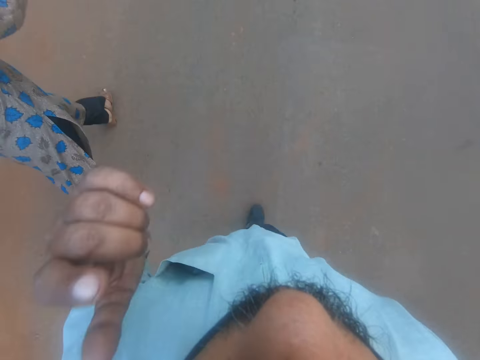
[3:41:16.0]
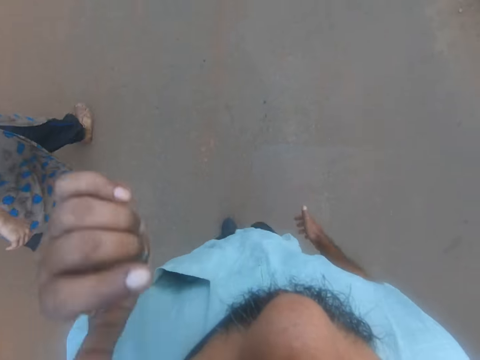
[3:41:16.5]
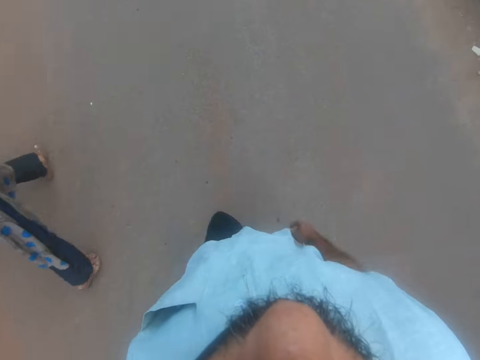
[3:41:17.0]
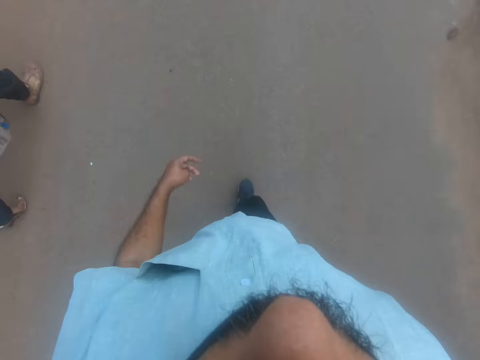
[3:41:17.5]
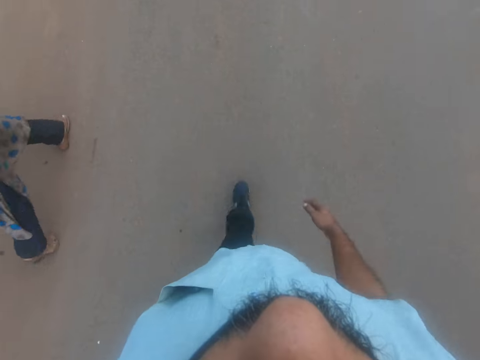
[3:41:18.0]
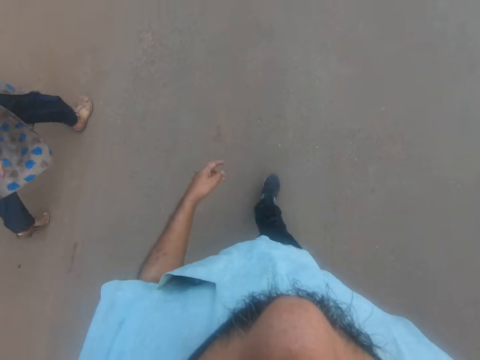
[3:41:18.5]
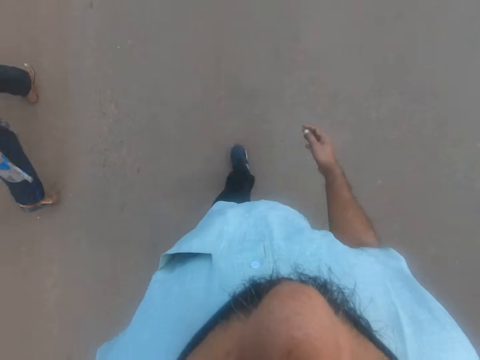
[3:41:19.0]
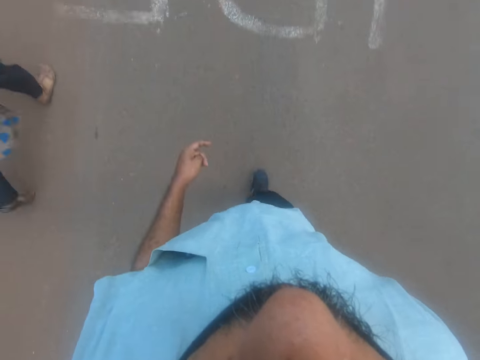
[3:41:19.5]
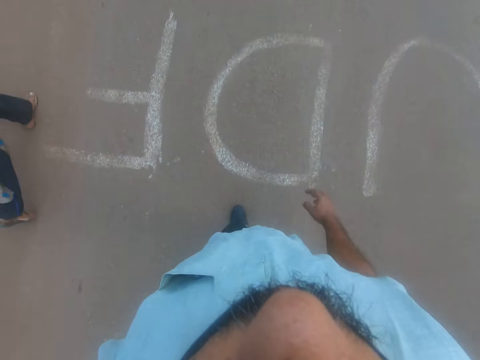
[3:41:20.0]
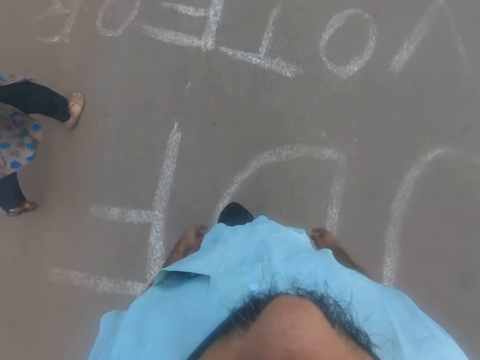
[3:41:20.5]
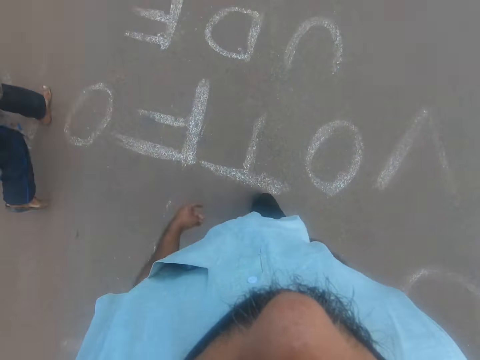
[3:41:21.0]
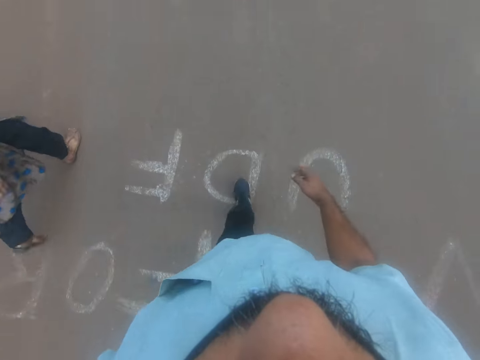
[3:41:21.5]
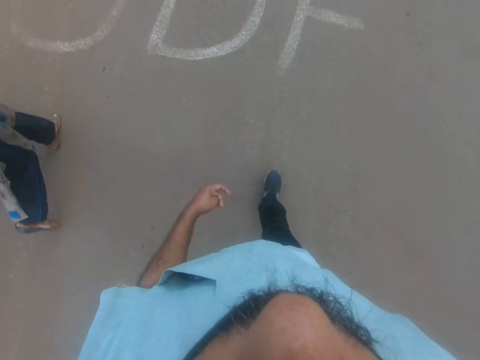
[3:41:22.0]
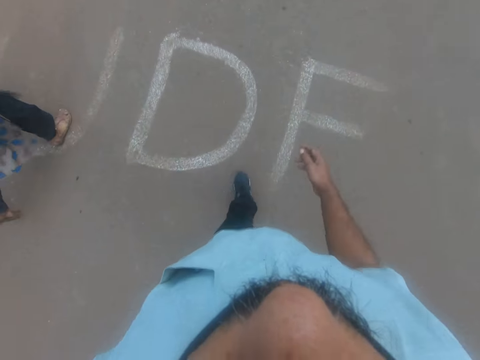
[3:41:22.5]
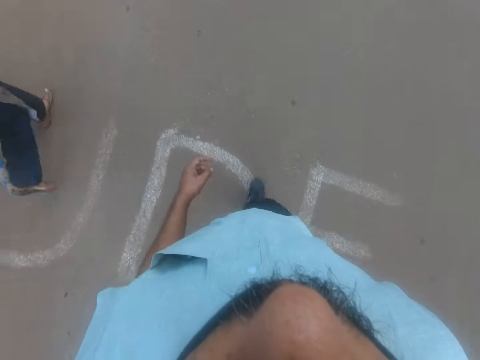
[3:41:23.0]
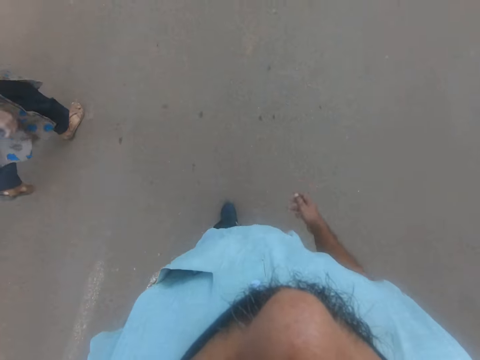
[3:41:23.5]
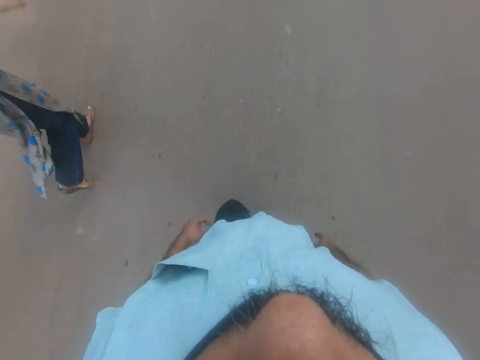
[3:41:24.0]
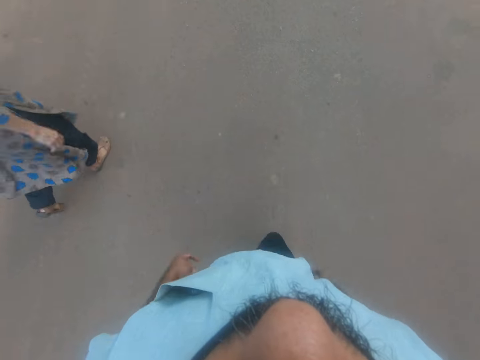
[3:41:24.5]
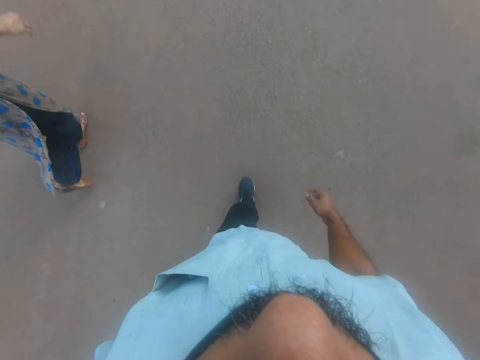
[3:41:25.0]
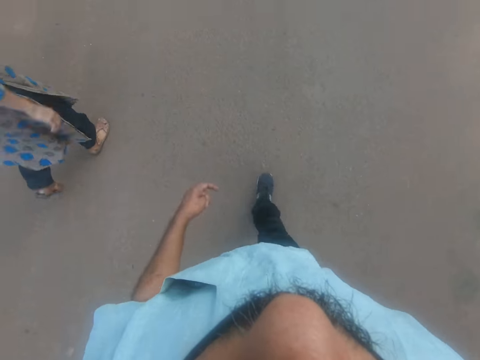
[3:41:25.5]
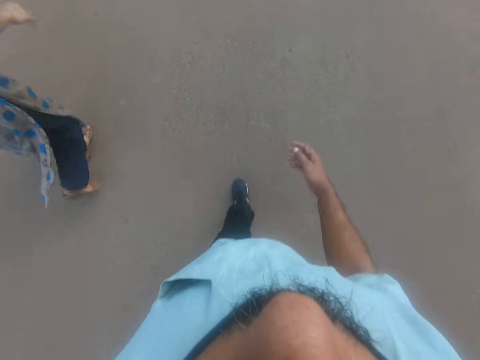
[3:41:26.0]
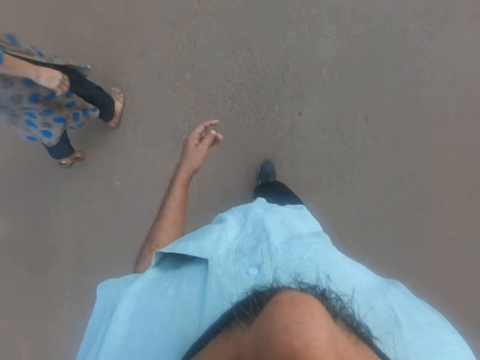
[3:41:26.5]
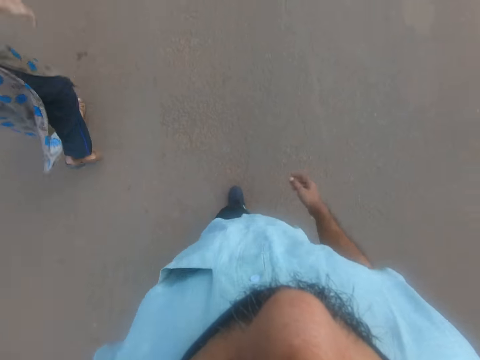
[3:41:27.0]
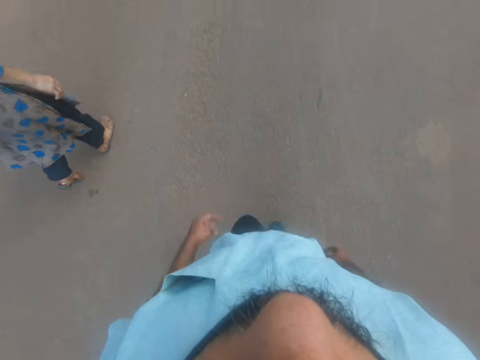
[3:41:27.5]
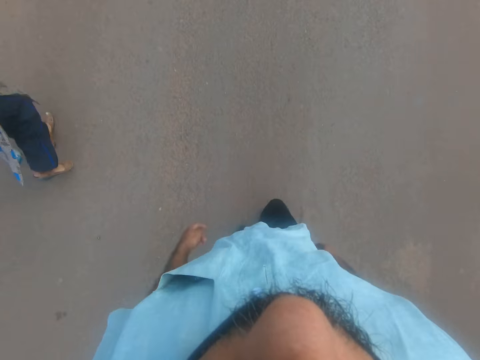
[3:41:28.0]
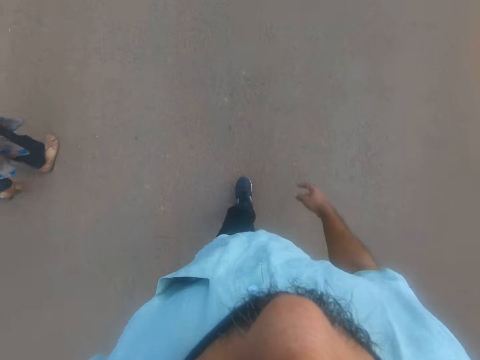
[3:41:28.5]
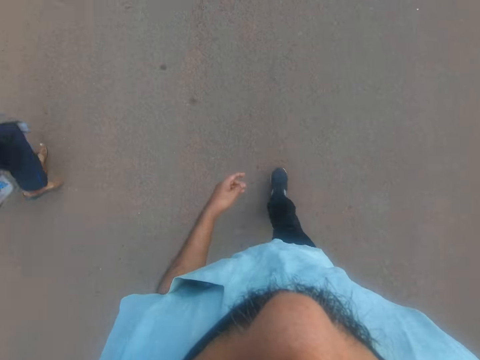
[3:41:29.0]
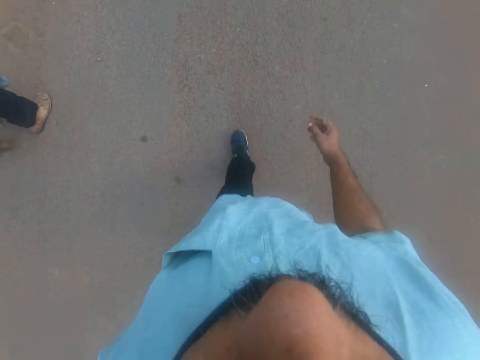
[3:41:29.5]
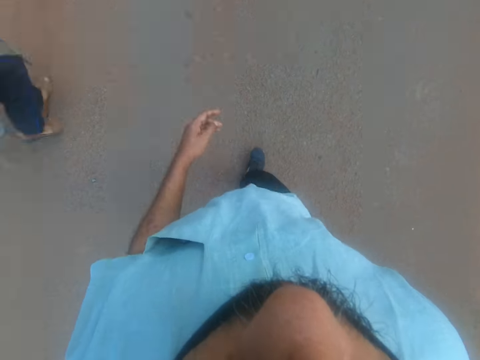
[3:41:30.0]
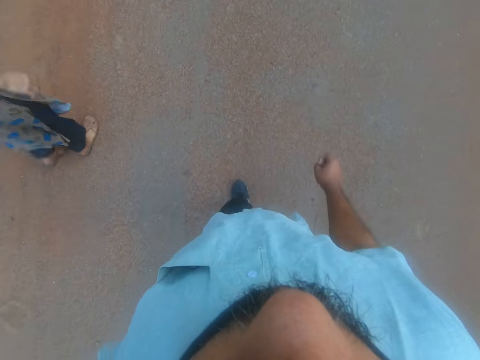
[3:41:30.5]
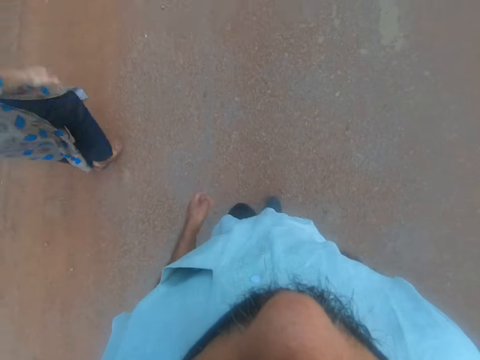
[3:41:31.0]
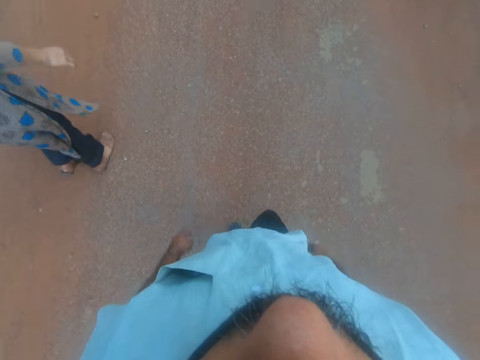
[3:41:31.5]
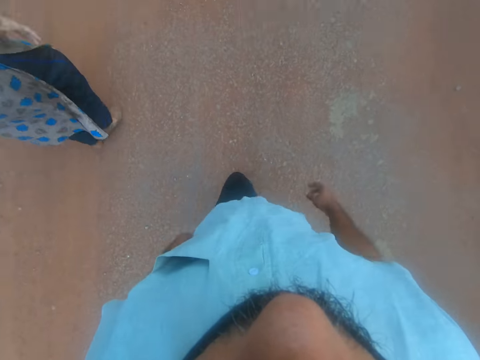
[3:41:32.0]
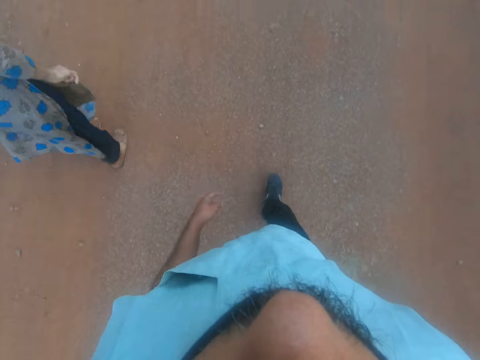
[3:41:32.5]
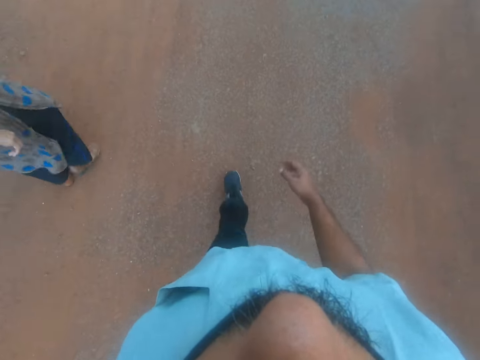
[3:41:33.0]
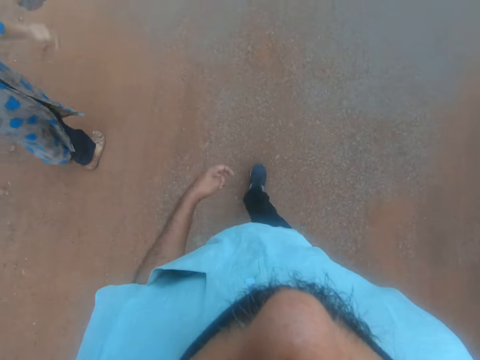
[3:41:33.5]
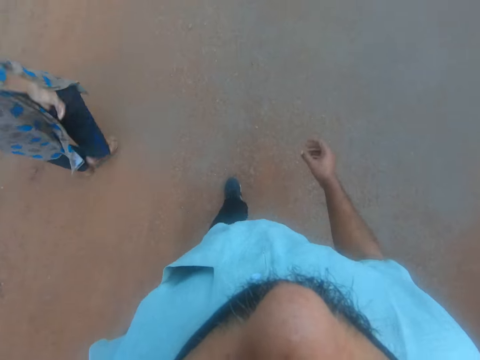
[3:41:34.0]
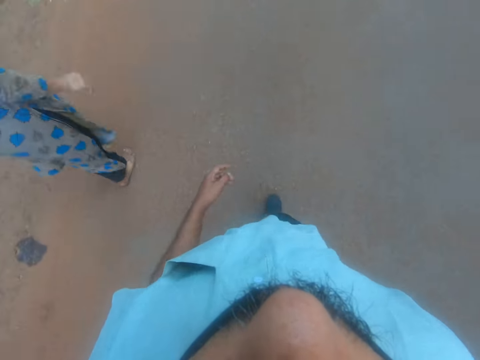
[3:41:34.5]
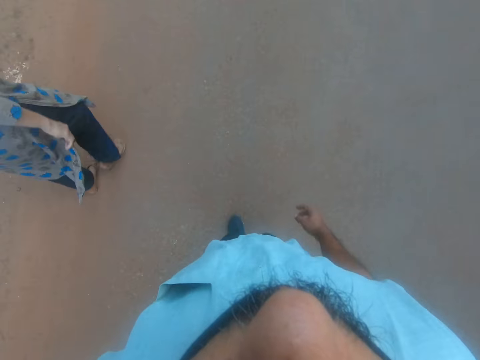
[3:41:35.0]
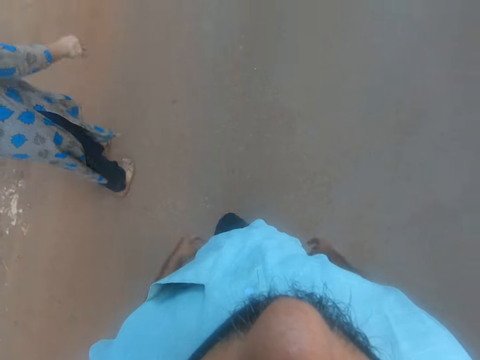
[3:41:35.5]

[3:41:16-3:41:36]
The camera wearer touches his face. He lifts the left hand. He walks on the road. He continues to work.

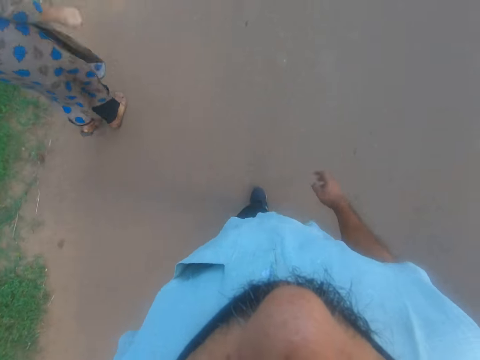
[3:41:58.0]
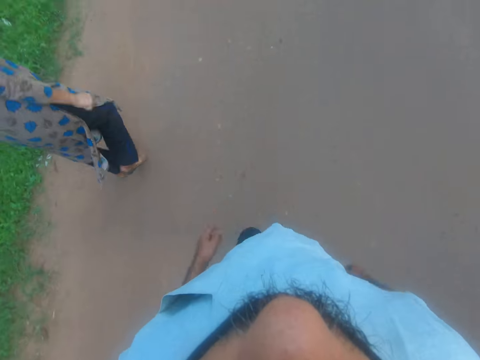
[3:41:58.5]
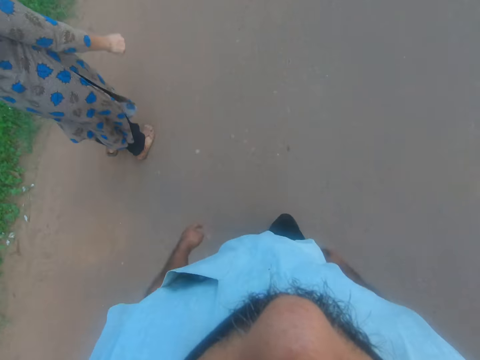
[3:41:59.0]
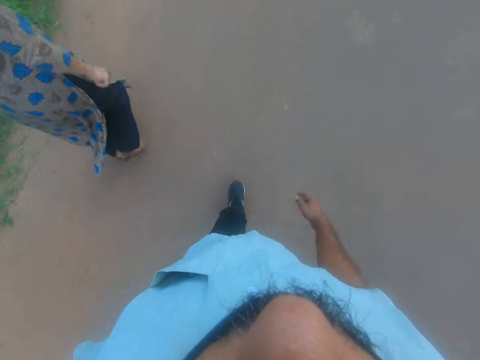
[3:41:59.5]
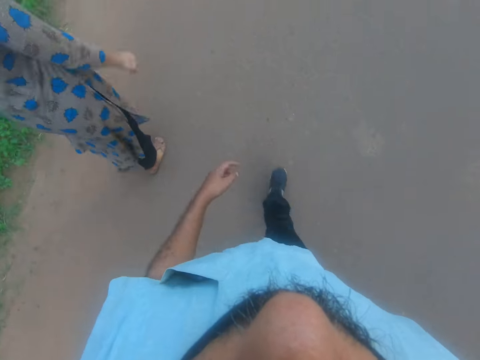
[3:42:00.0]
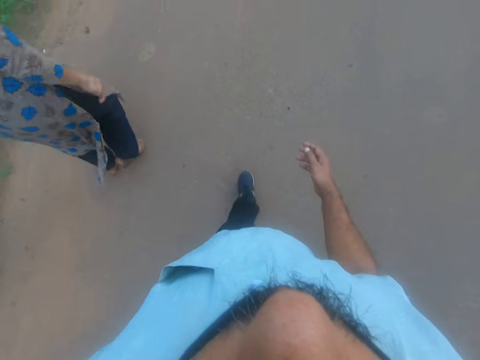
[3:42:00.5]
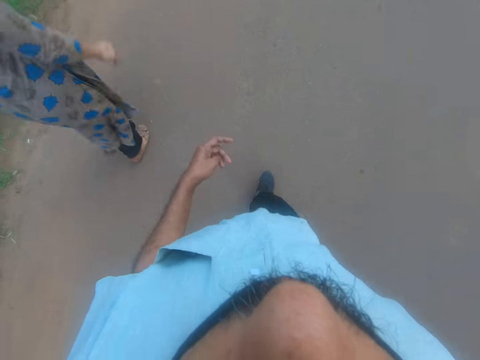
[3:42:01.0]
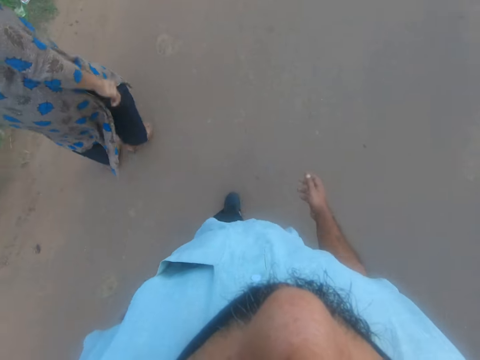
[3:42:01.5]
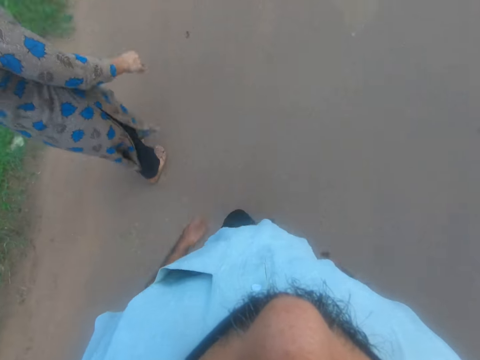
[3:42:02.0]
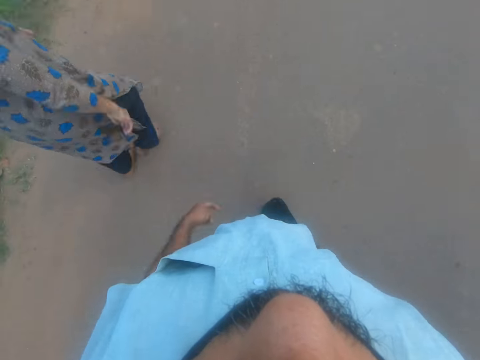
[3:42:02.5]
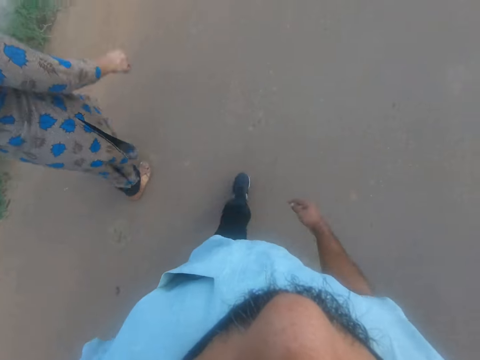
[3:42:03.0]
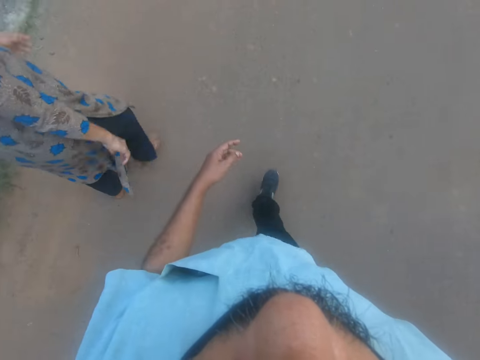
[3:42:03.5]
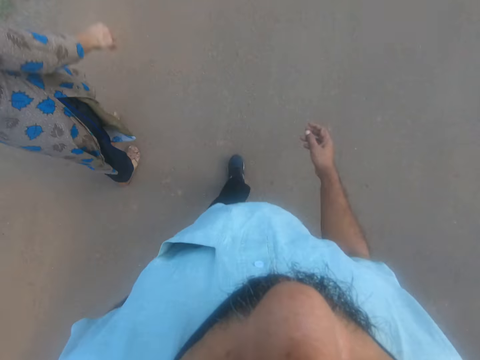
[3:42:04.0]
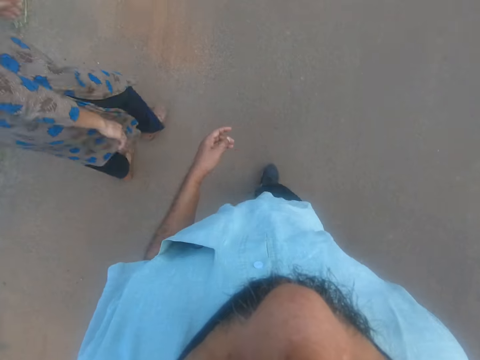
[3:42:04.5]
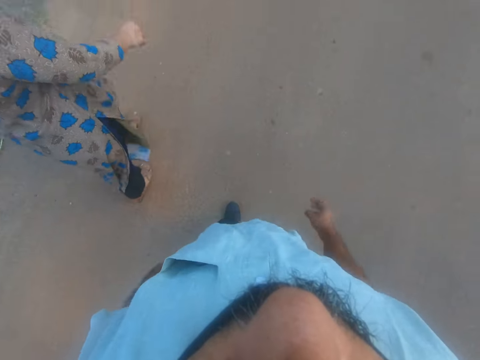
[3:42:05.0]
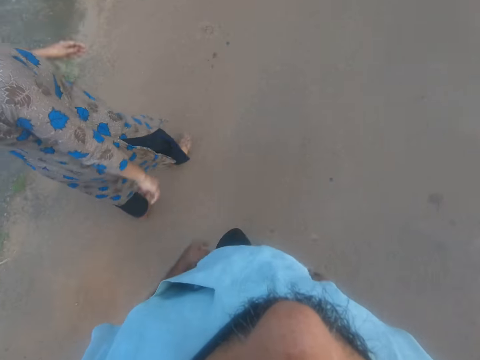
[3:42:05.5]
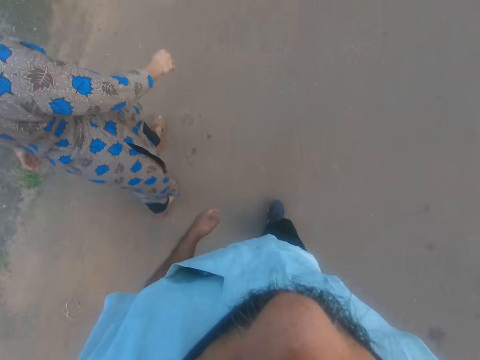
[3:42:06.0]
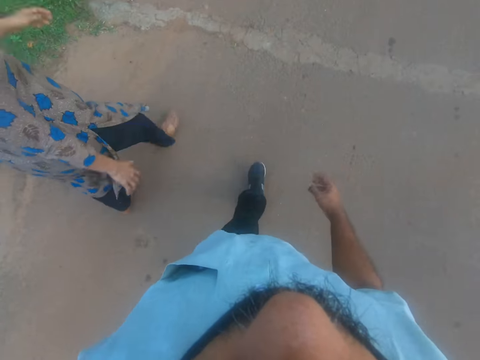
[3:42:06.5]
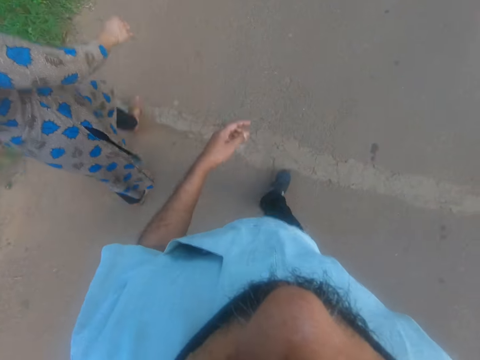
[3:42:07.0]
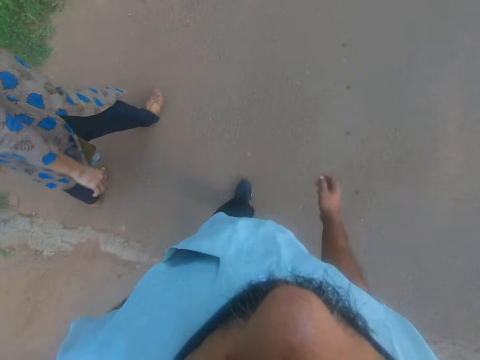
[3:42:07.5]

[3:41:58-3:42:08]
The camera wearer continues to work.
